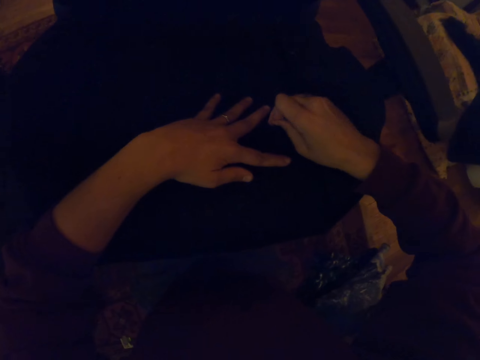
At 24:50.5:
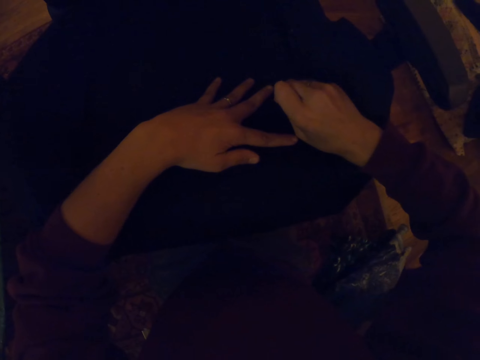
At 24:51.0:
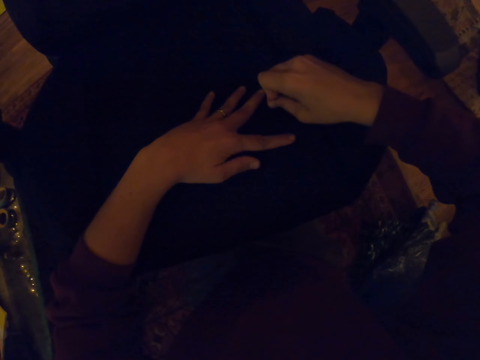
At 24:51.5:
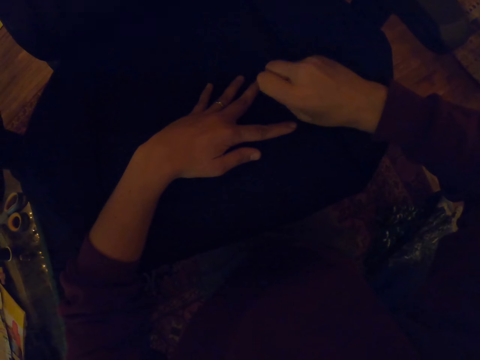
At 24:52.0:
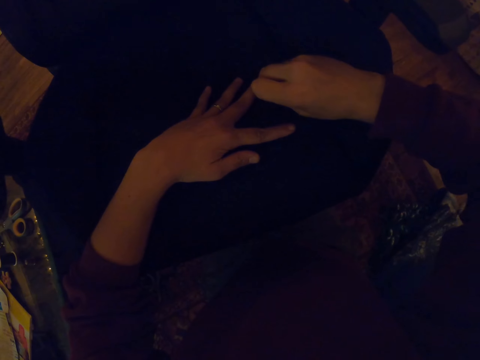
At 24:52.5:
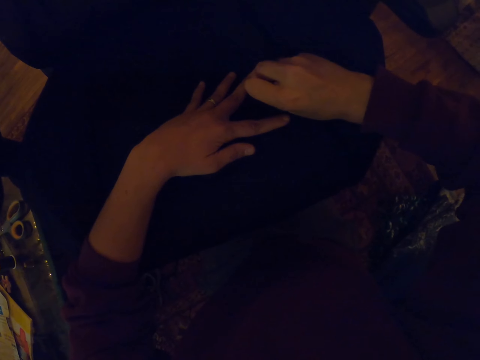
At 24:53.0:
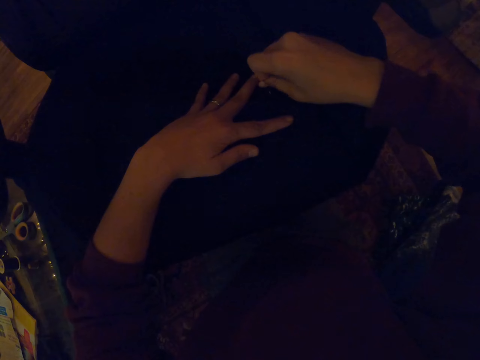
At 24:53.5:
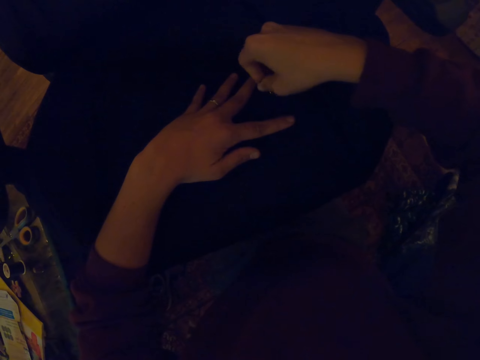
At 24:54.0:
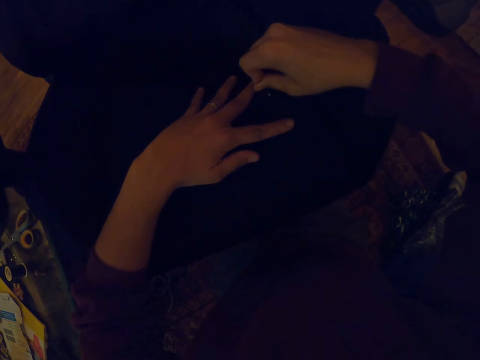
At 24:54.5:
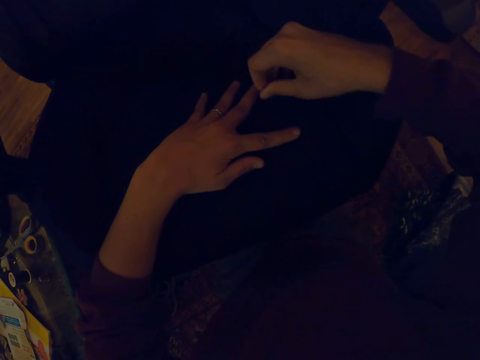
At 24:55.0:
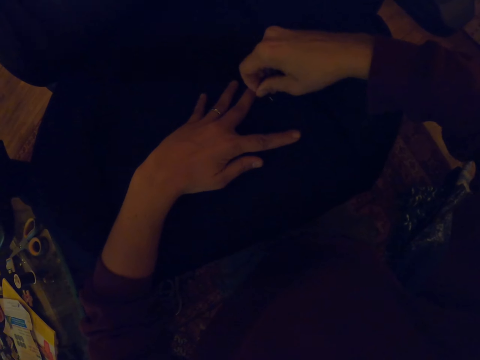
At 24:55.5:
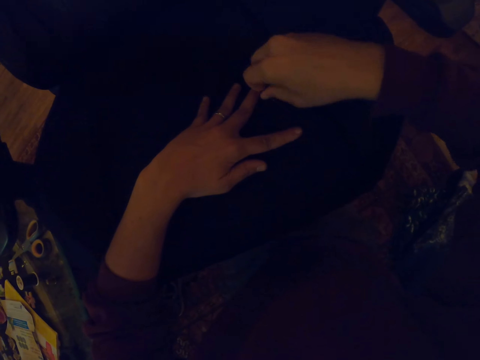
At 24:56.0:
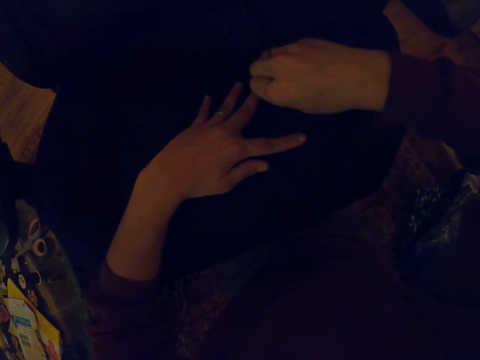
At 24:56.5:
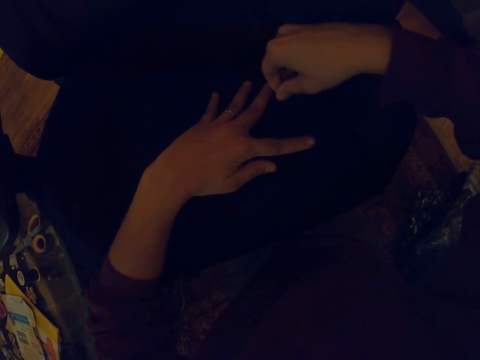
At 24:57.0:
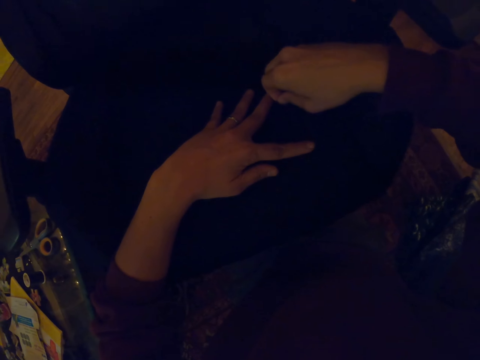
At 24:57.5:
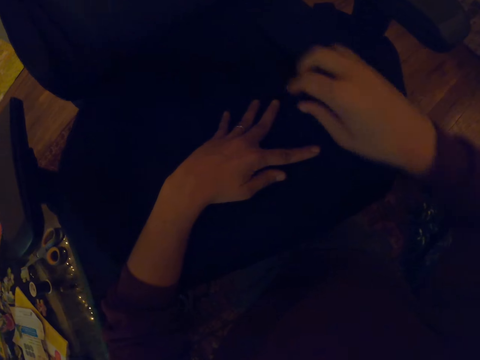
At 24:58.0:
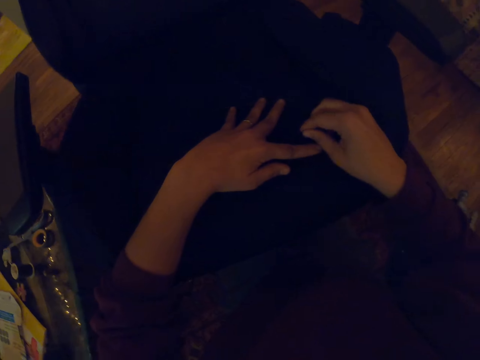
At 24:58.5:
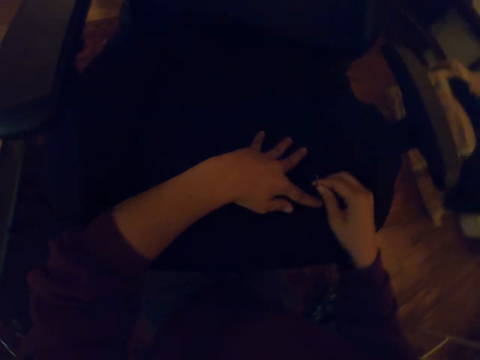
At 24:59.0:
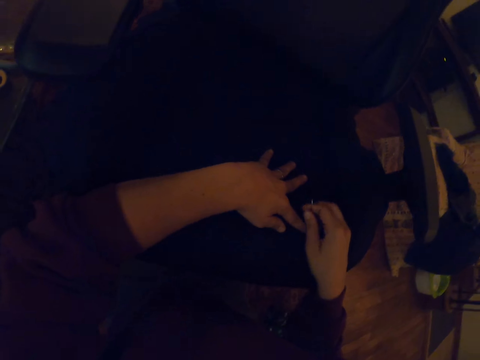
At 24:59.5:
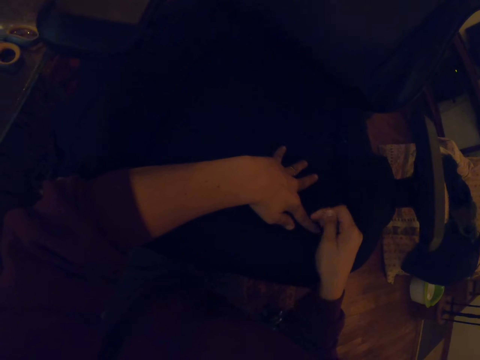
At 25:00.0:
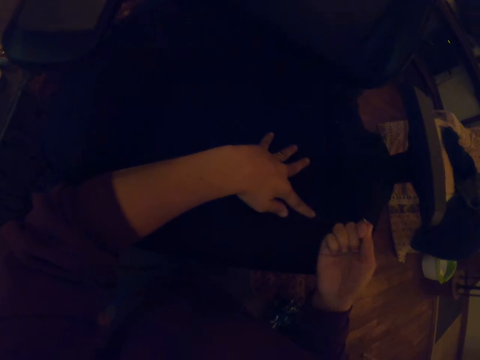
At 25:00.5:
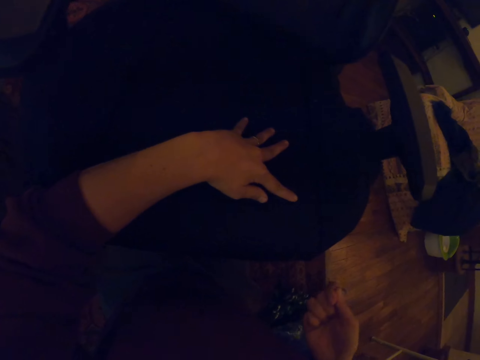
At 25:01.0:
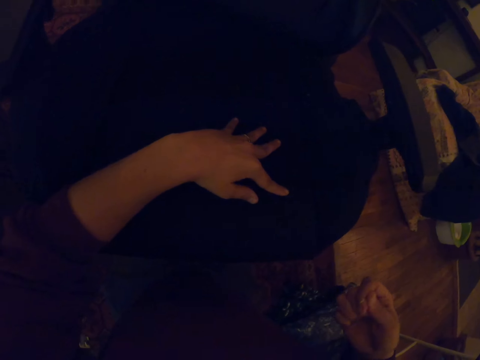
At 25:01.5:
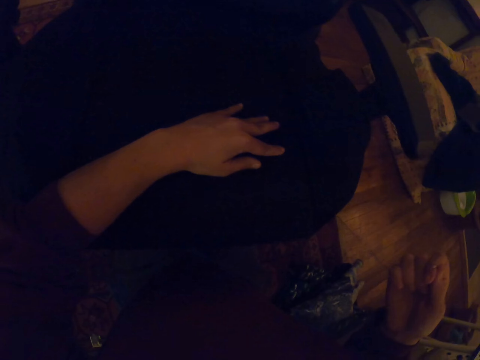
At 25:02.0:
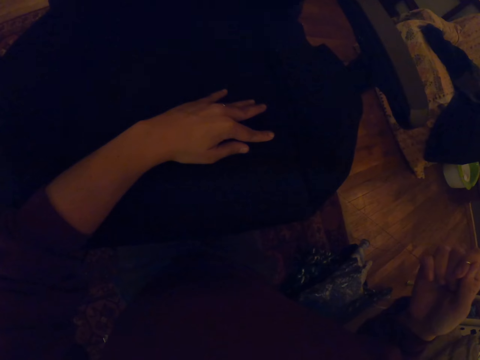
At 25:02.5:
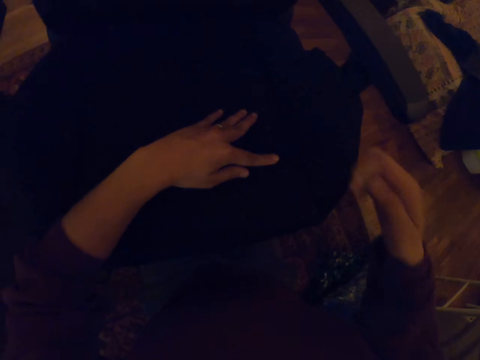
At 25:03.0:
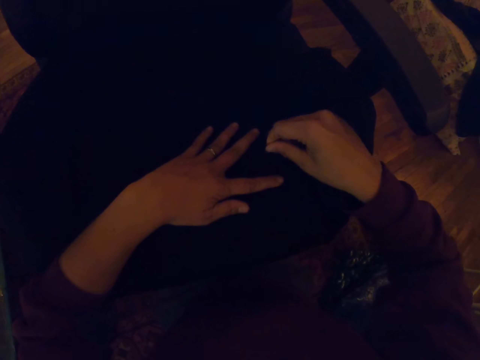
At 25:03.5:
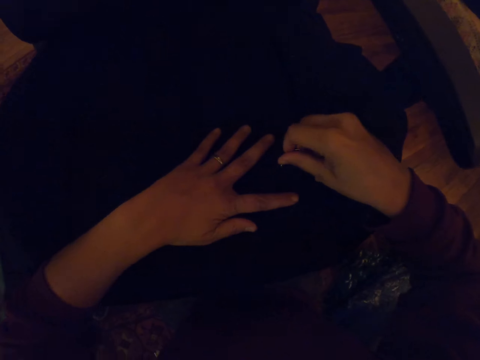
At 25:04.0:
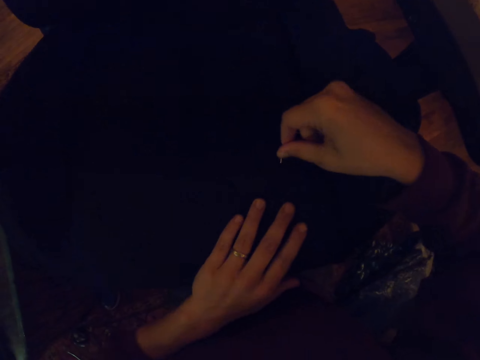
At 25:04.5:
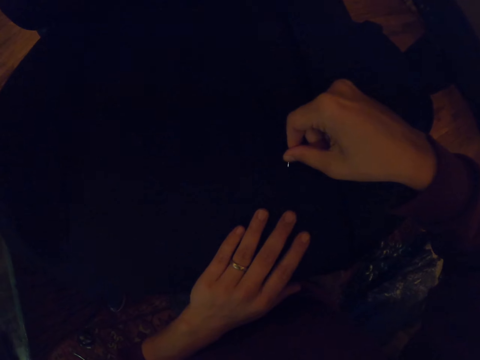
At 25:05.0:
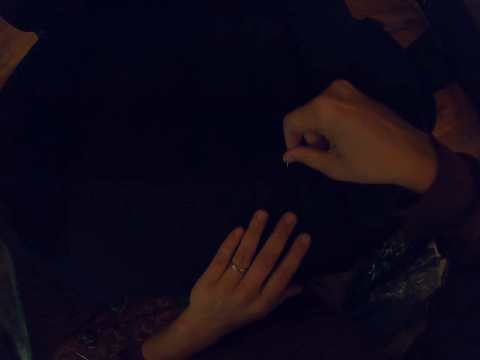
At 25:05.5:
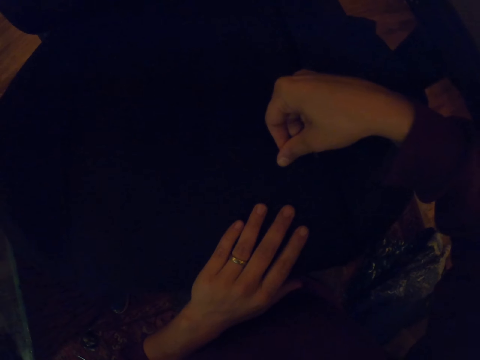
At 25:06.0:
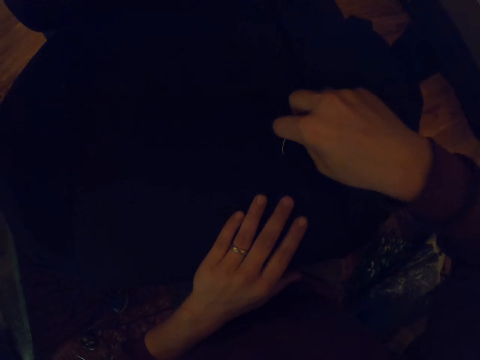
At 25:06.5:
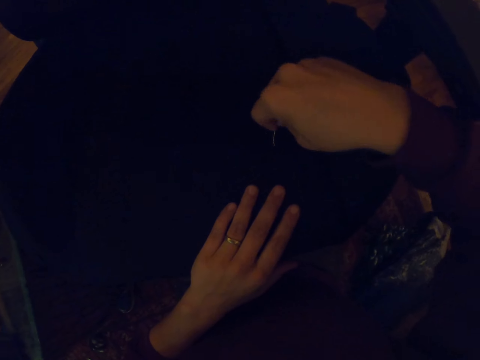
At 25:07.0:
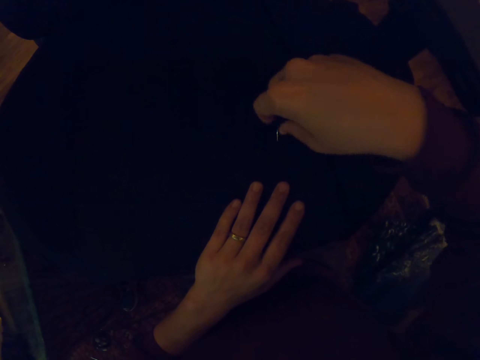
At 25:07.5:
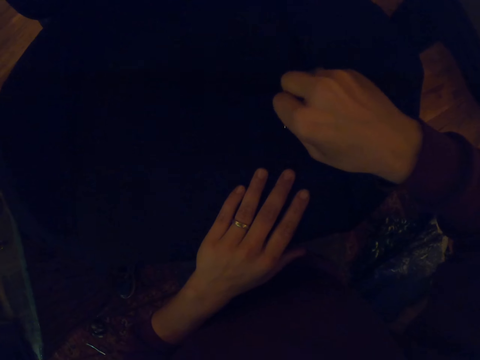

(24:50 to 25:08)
The camera wearer pulls the thread with the right hand. They sew the chair with a needle and thread.

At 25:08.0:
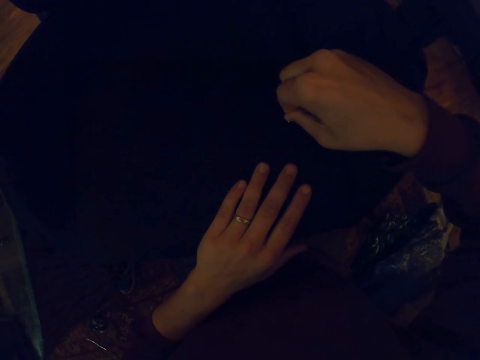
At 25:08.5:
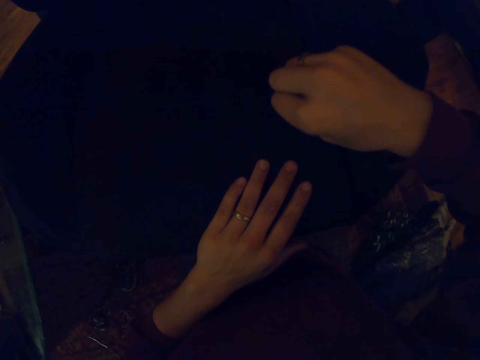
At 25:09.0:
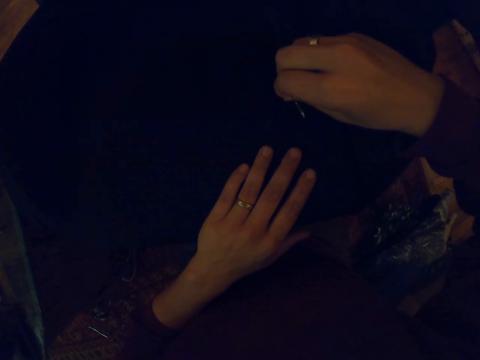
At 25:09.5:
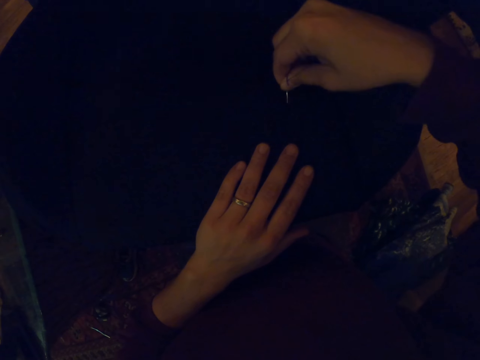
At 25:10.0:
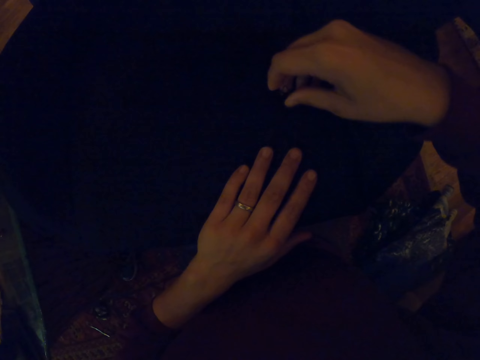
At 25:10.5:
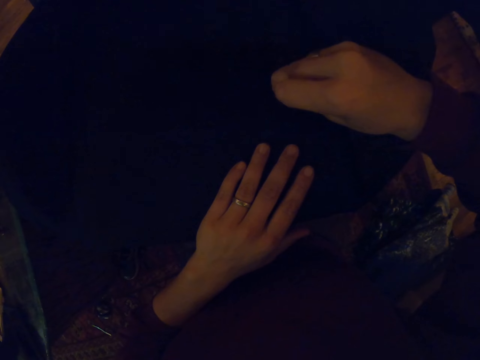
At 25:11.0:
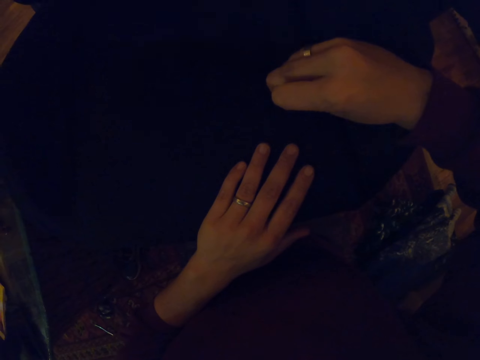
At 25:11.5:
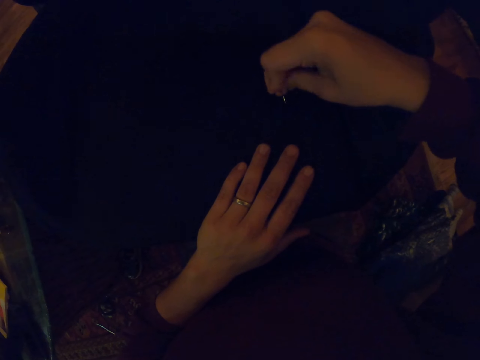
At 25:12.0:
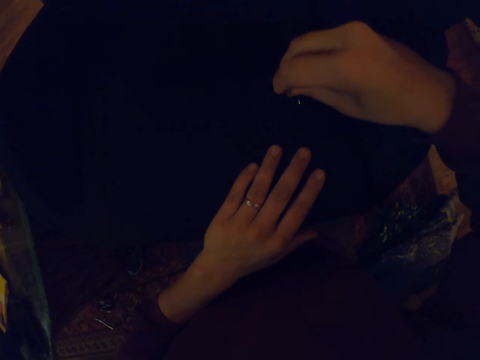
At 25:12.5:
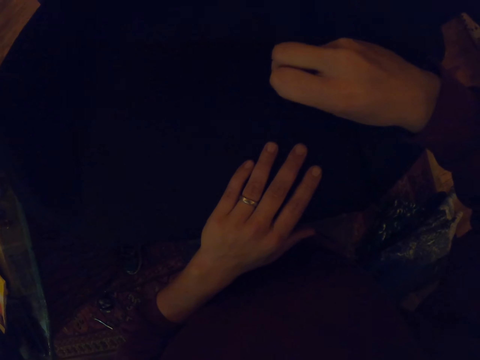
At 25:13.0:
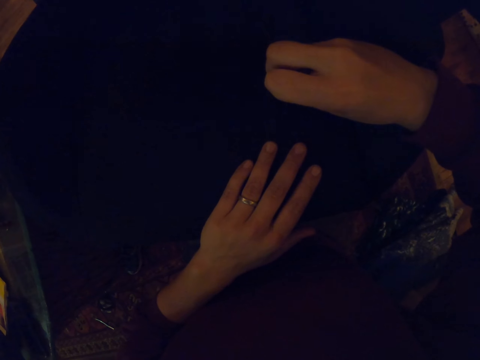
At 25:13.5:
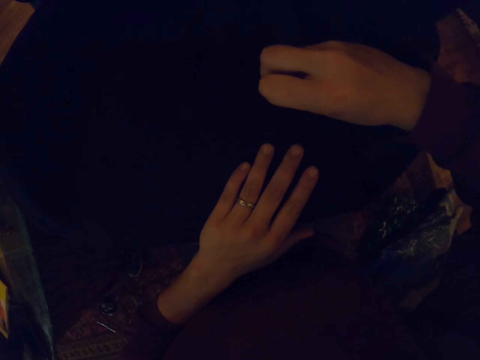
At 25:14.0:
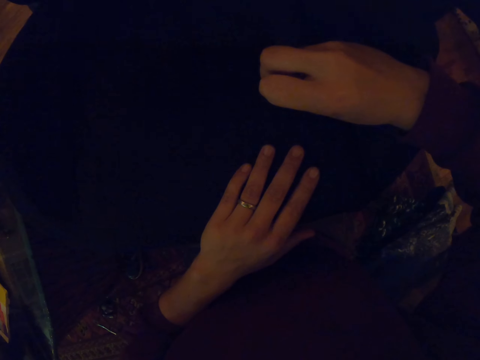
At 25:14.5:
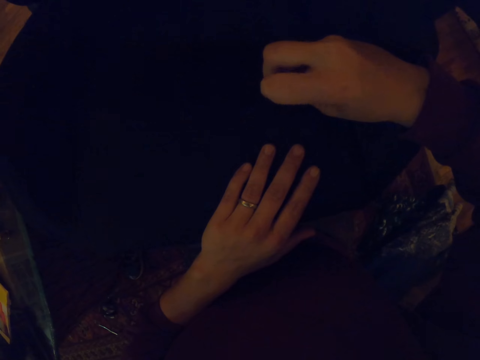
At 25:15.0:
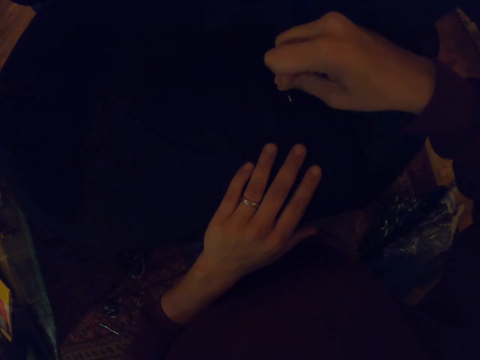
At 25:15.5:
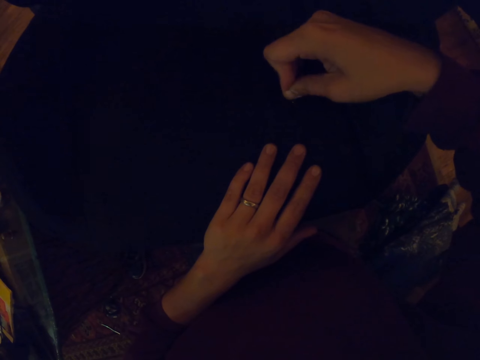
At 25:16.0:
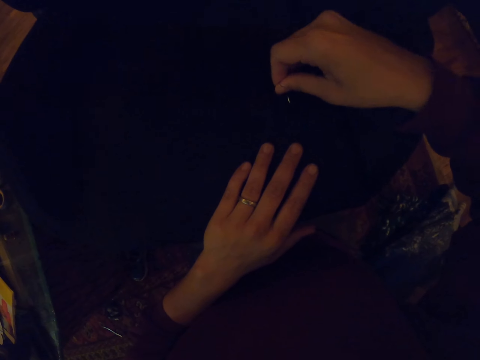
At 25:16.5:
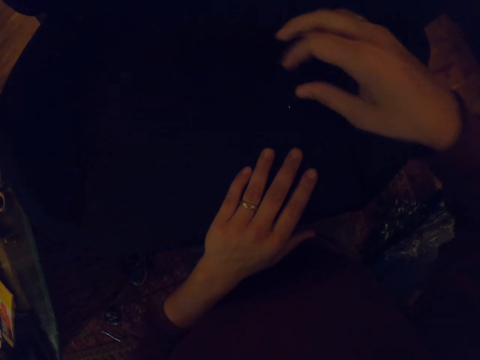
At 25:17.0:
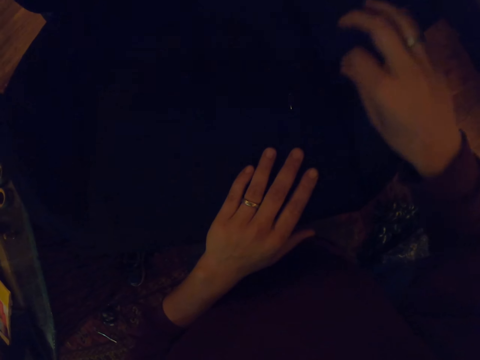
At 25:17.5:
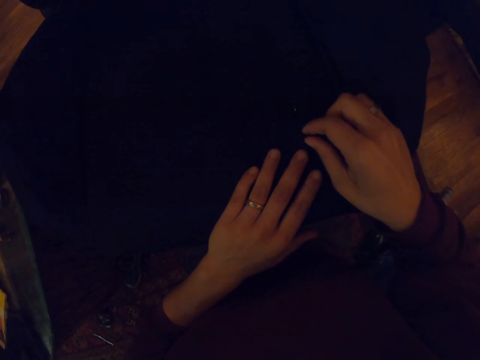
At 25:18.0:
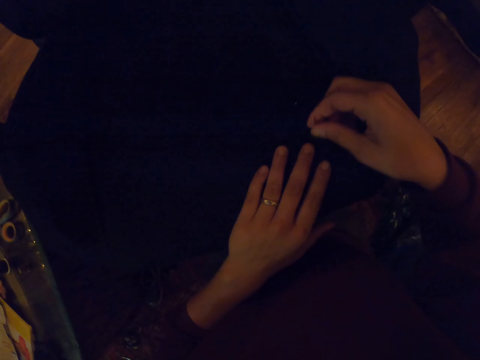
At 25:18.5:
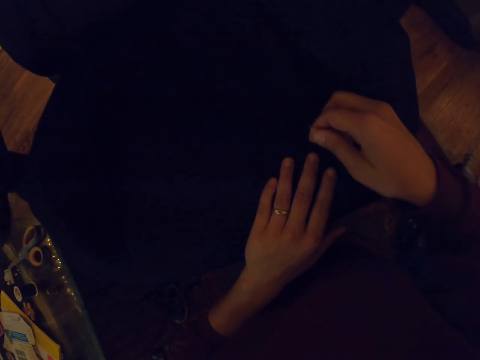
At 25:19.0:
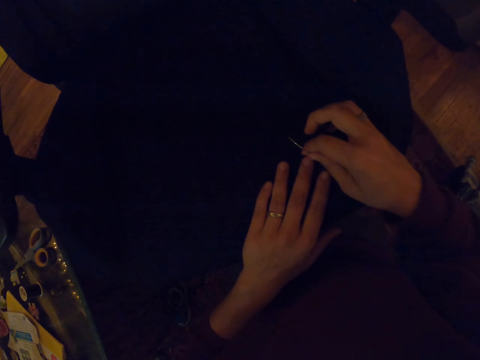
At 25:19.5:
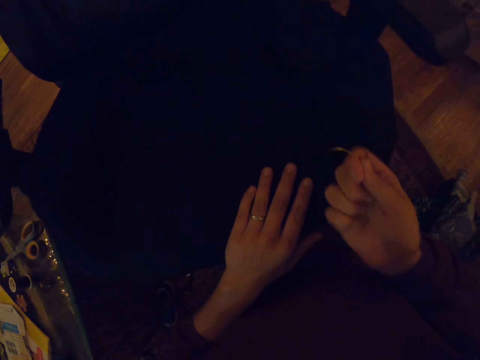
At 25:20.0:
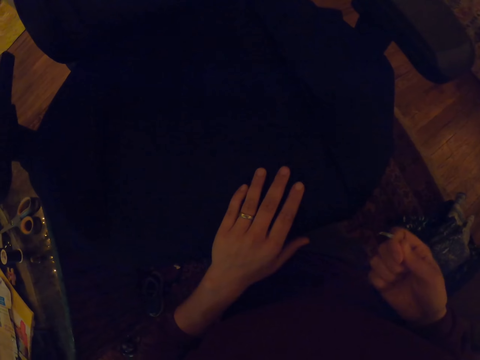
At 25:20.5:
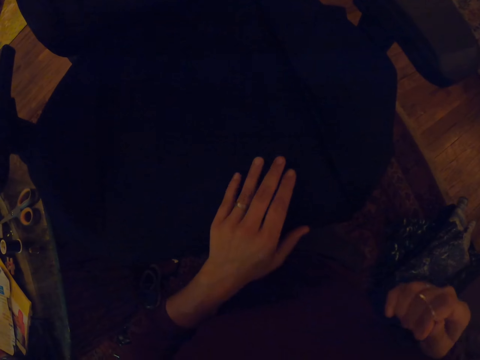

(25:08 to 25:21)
The camera wearer pulls the thread with the right hand.
